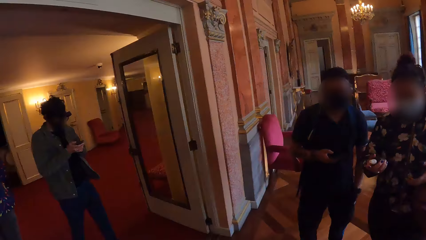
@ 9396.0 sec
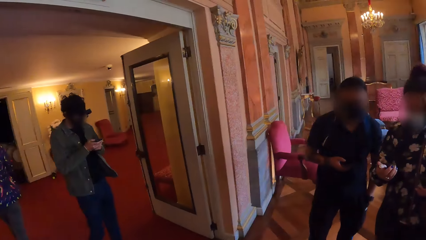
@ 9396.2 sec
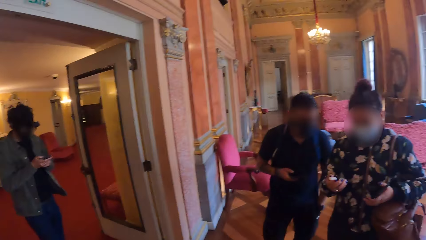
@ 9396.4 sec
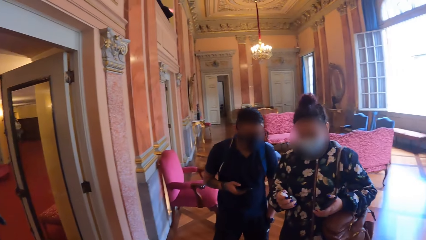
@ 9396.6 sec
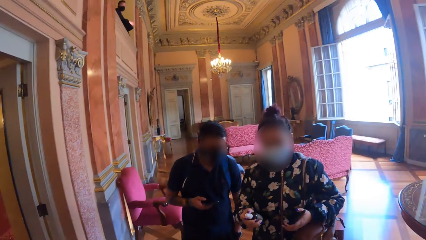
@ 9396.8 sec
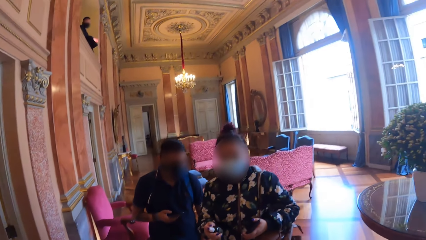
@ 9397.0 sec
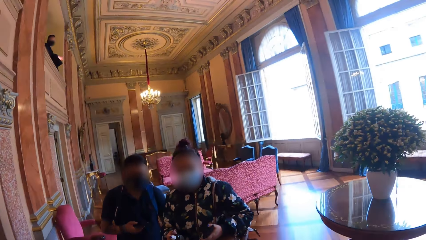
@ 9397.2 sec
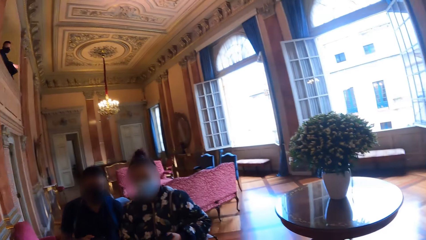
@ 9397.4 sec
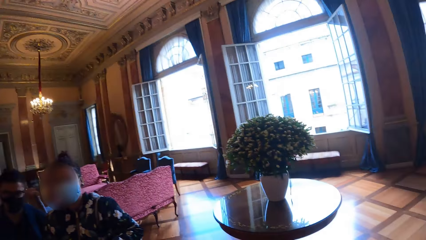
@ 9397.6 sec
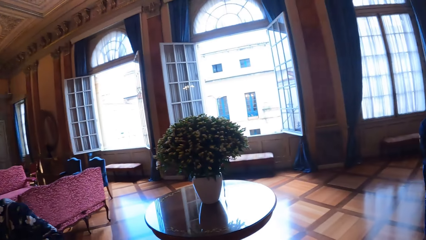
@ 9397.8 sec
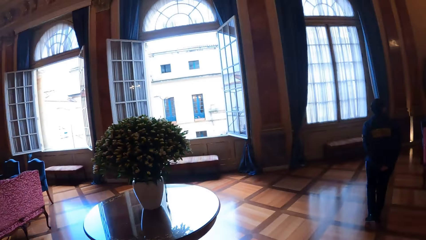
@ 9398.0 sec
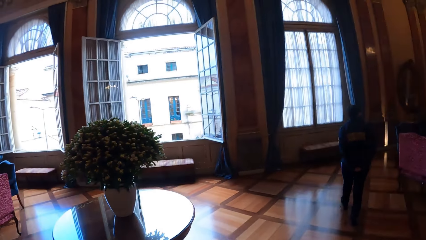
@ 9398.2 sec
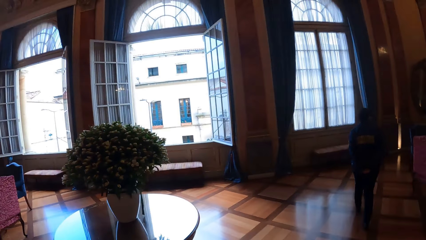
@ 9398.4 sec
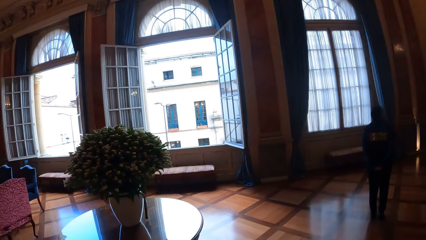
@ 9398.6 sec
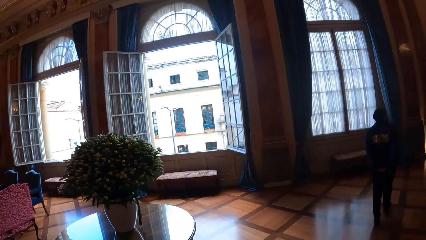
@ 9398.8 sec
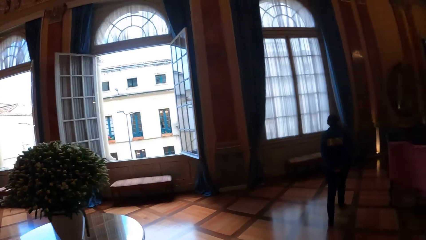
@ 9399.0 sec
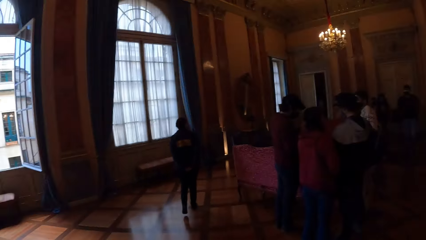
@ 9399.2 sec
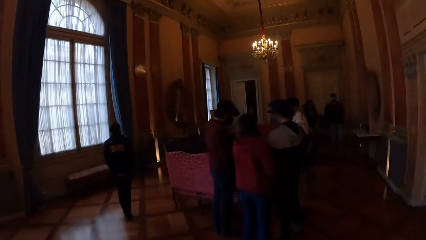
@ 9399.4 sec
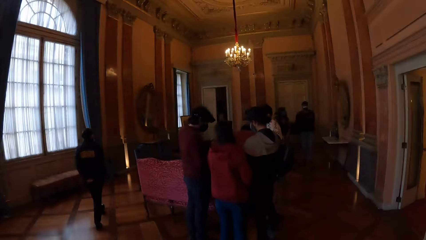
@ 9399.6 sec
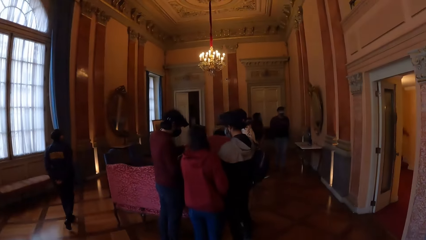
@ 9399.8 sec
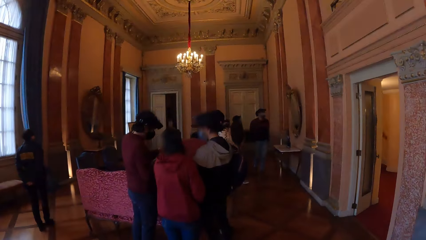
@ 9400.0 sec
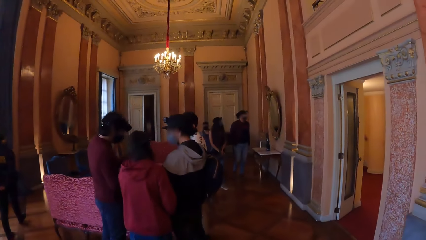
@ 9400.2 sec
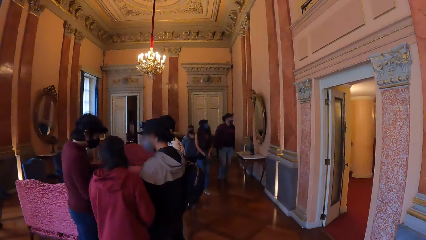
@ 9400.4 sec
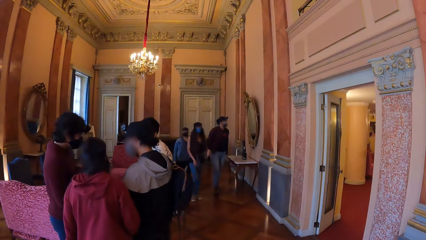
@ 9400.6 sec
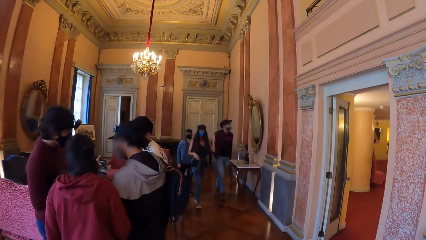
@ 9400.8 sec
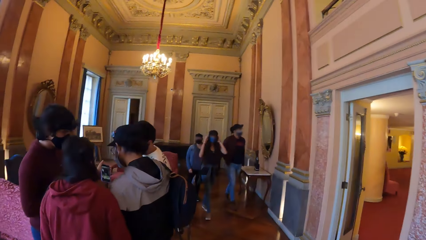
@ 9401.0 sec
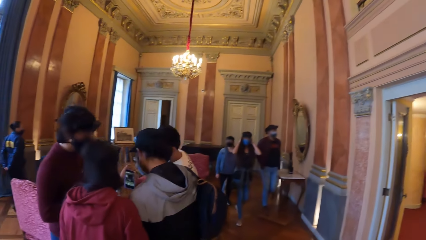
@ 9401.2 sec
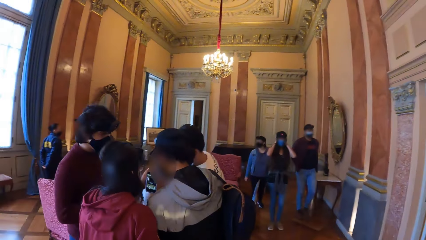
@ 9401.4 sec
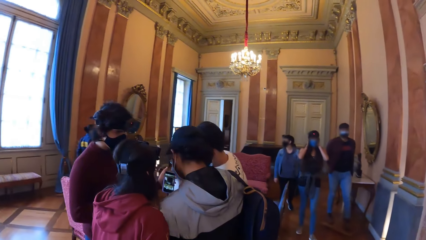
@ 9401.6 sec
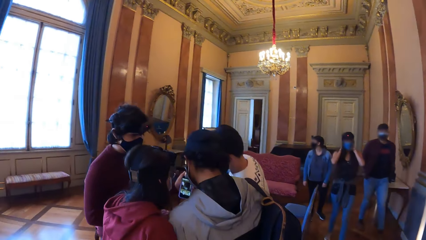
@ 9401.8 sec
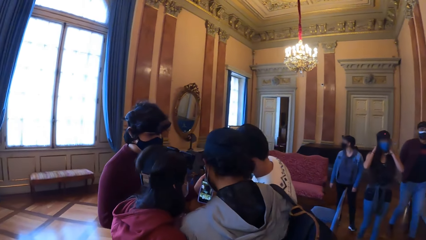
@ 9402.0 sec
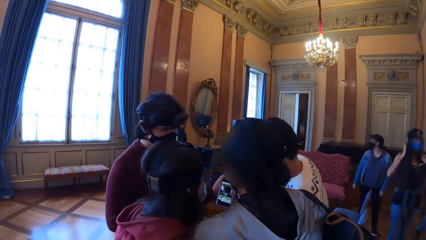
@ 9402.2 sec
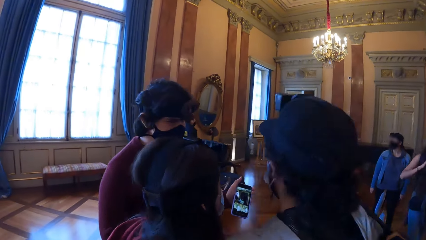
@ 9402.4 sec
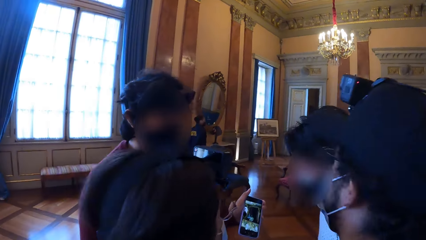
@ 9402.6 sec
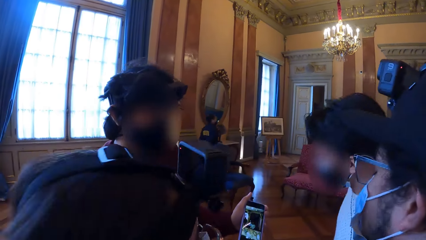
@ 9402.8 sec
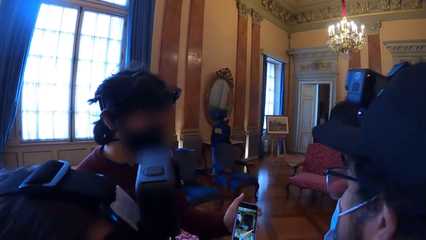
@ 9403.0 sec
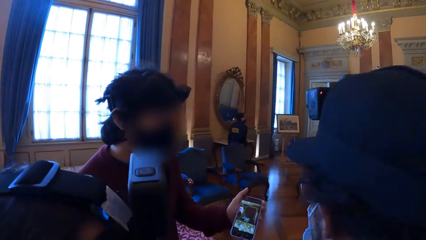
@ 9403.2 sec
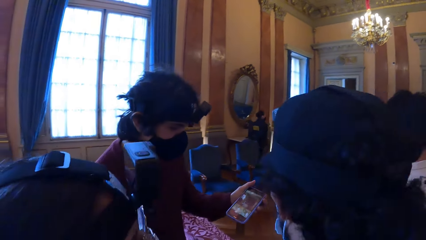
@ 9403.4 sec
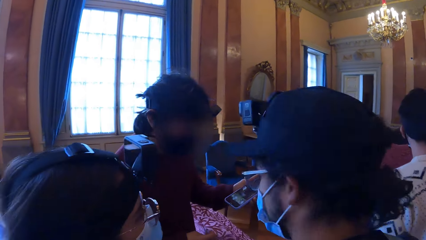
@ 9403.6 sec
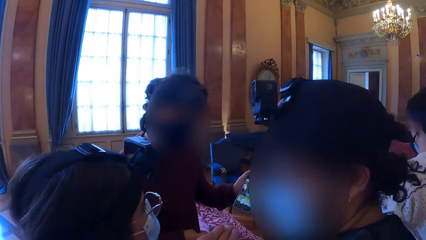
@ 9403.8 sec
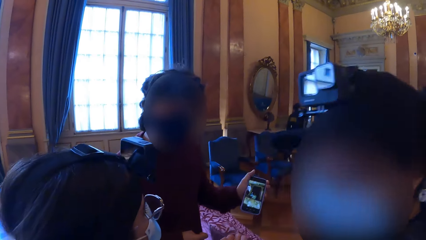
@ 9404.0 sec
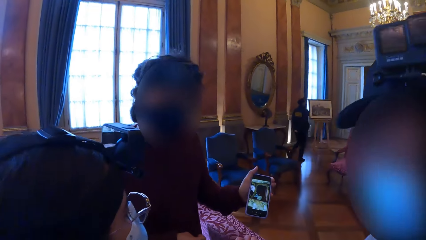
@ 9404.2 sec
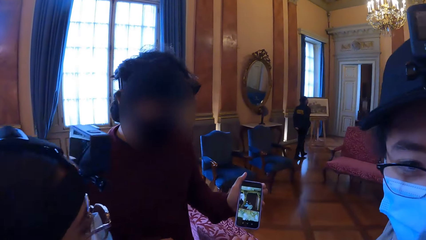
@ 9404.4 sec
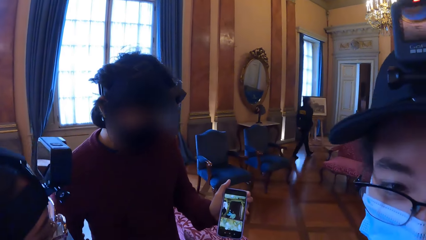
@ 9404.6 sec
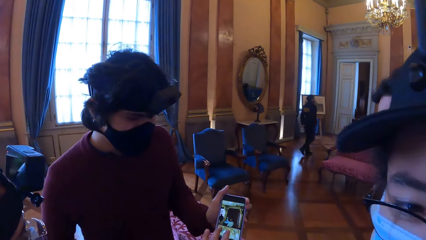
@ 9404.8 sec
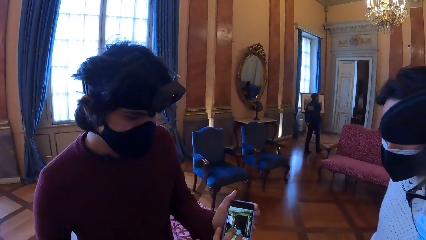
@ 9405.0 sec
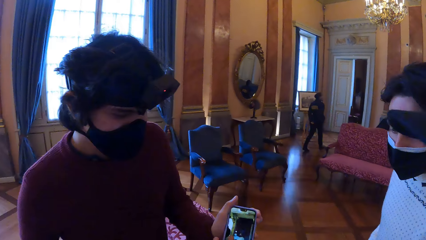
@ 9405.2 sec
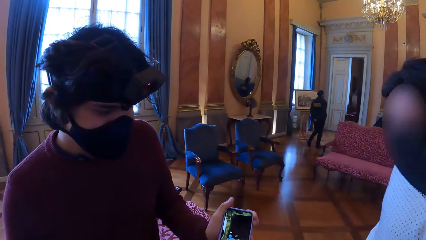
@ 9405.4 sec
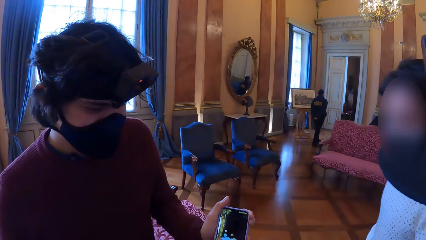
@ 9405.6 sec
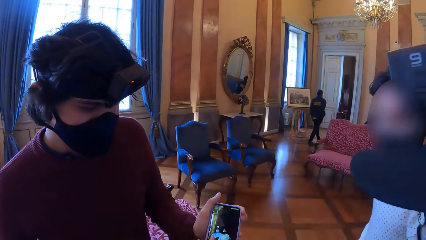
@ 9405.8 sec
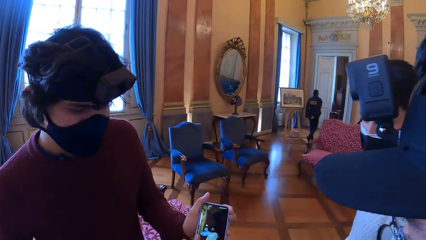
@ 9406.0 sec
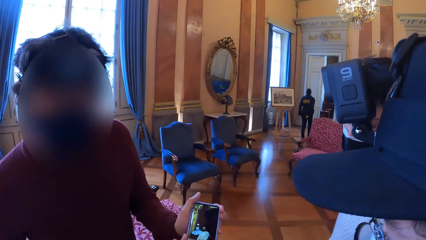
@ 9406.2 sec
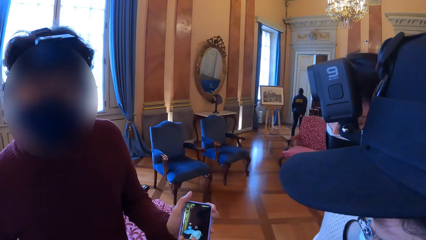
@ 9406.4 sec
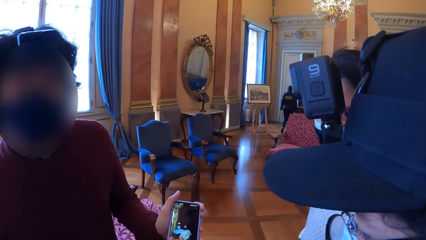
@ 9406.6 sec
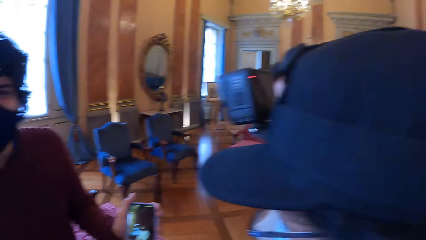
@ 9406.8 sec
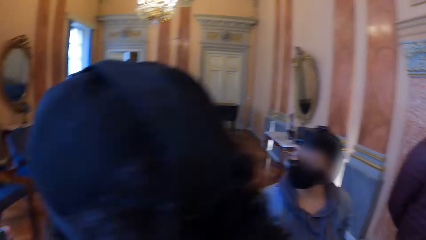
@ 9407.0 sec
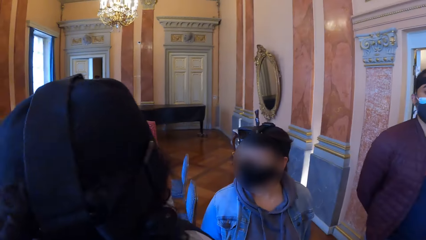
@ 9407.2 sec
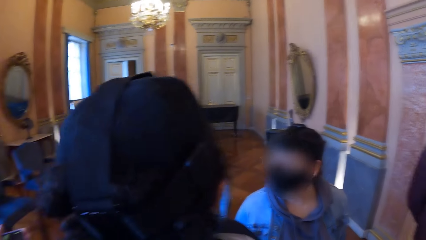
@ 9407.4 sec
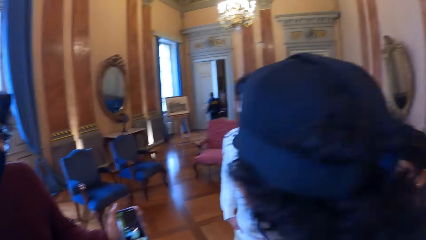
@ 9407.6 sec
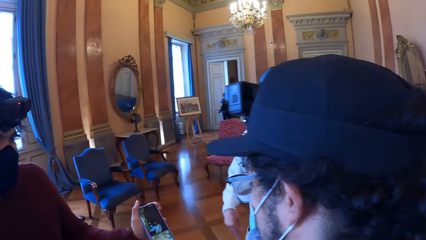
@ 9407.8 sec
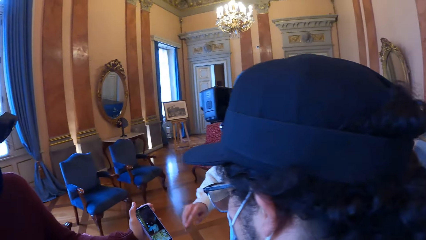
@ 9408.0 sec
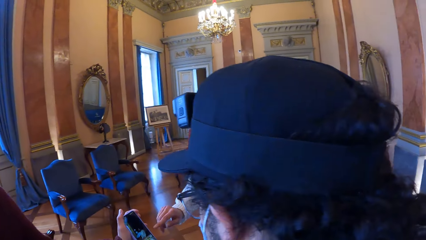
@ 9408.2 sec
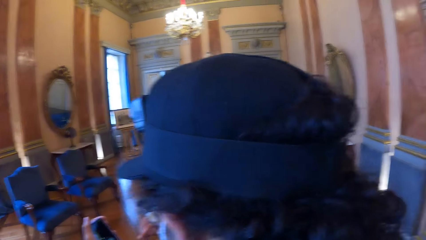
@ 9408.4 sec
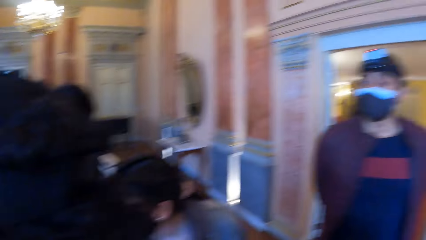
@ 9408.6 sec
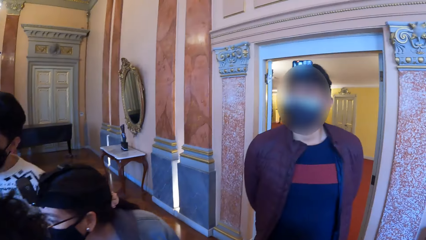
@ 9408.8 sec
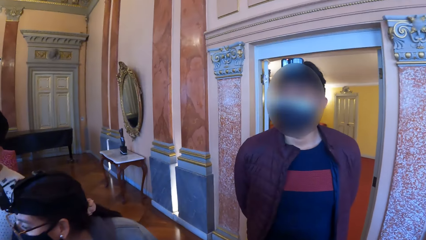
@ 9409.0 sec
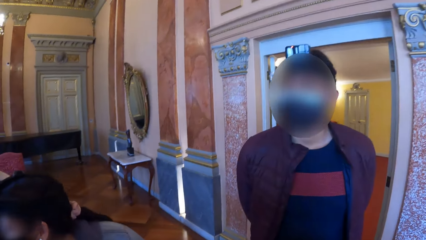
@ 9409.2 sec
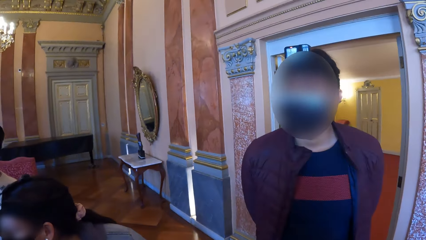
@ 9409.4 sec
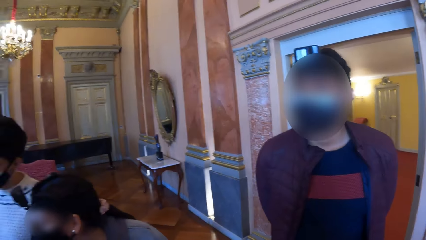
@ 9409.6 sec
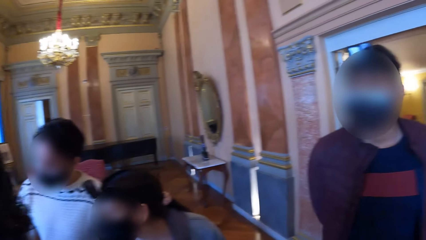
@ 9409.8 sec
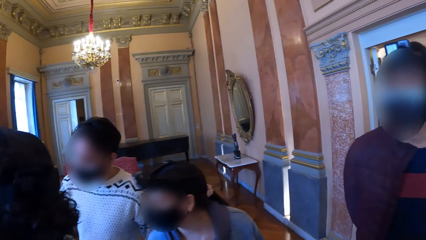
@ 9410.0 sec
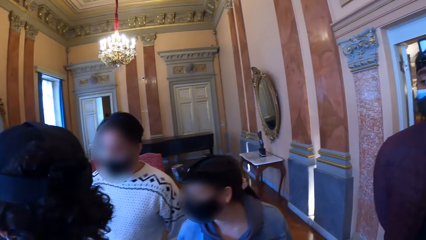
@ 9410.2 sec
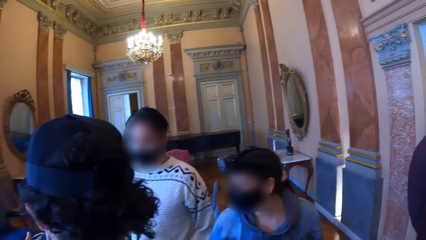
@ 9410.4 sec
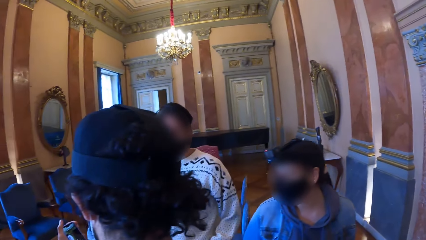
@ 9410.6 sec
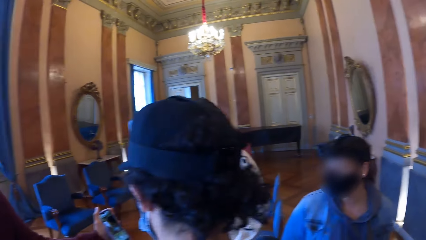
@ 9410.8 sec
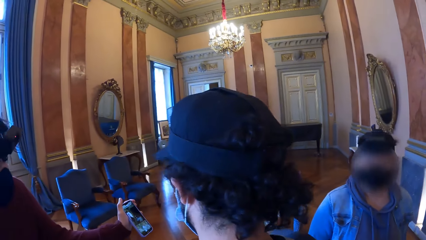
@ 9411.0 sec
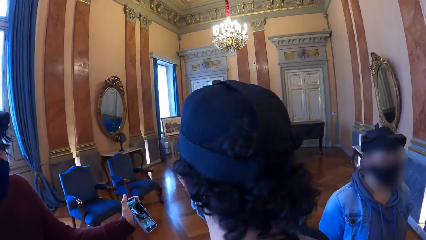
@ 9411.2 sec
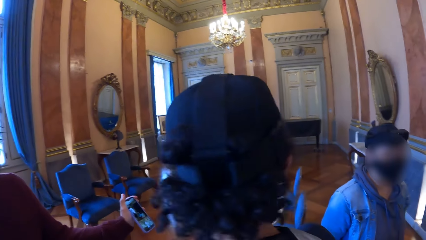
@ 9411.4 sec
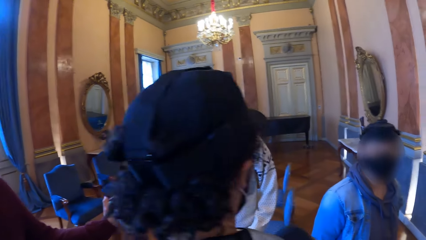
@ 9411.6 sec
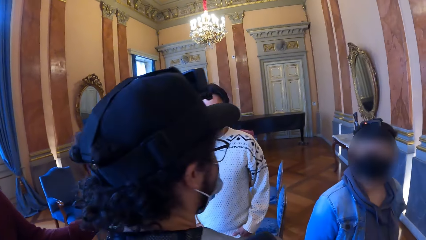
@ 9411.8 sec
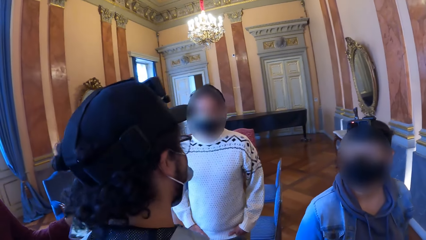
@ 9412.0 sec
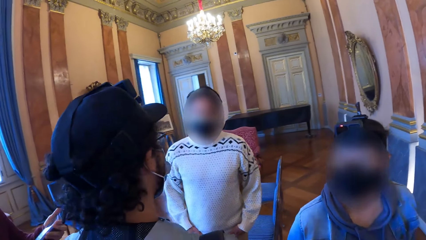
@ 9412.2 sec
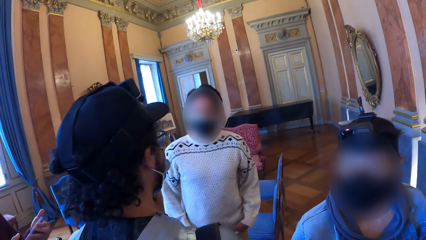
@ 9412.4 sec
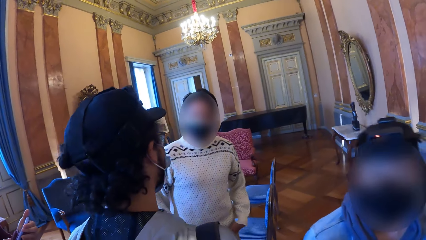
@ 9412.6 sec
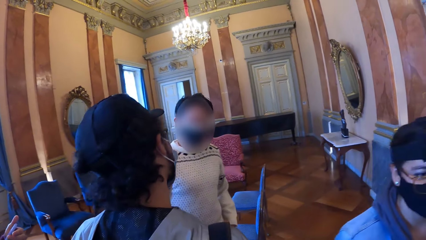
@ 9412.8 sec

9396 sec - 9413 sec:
The man operates the phone with both hands. The camera wearer walks on the floor. She interacts with a group of people. A person displays his phone. The camera wearer operates a phone in another man's left hand with her left hand.
